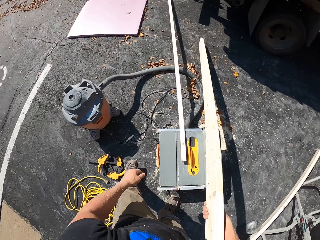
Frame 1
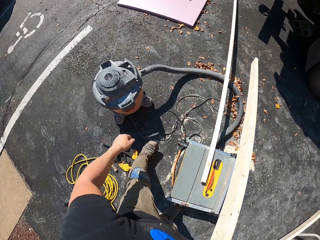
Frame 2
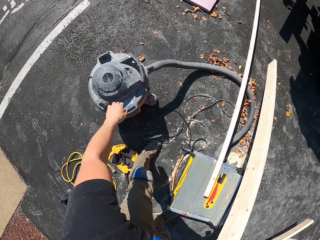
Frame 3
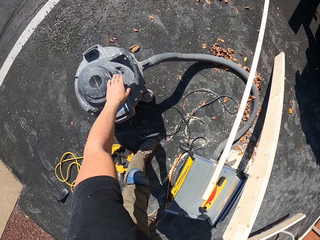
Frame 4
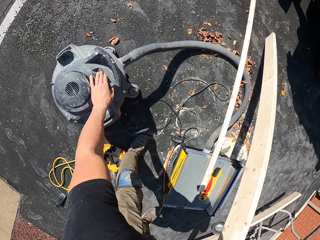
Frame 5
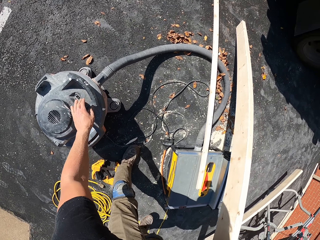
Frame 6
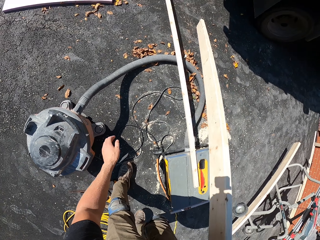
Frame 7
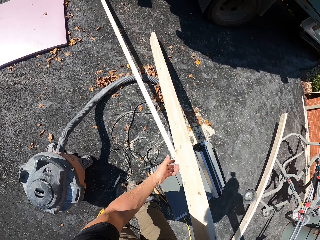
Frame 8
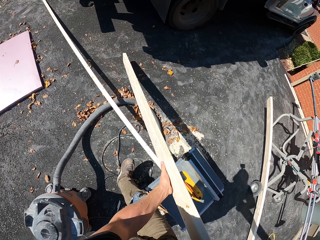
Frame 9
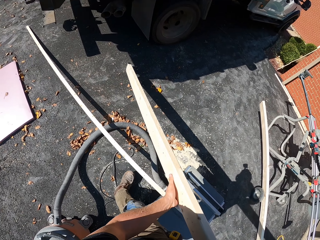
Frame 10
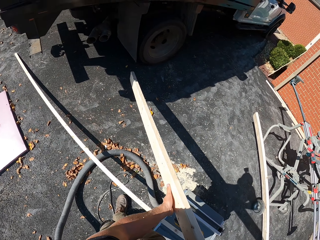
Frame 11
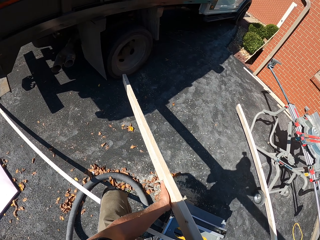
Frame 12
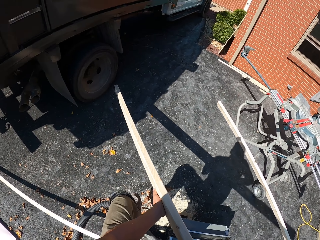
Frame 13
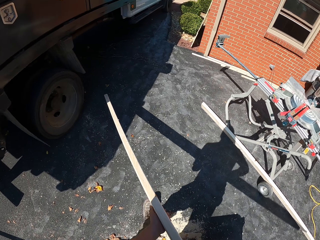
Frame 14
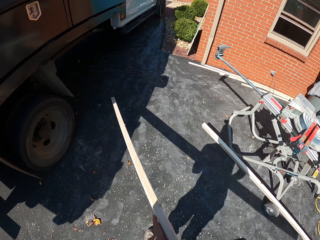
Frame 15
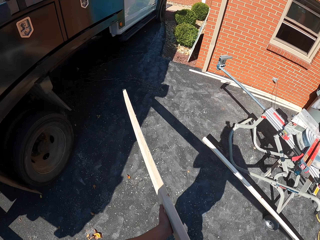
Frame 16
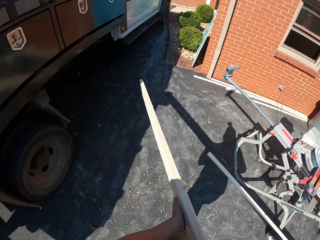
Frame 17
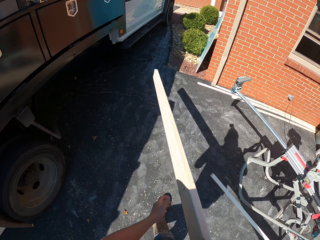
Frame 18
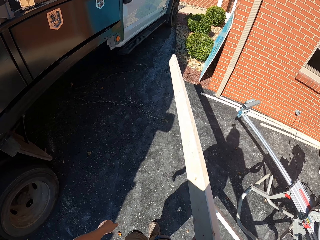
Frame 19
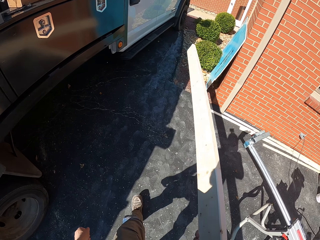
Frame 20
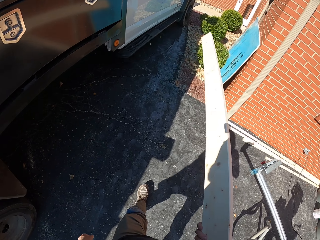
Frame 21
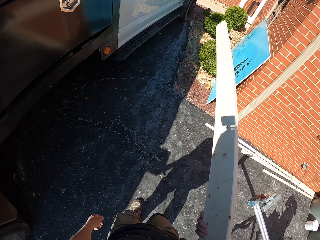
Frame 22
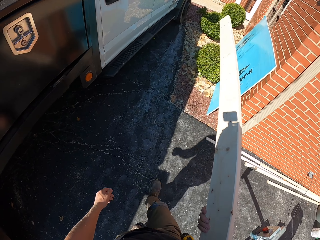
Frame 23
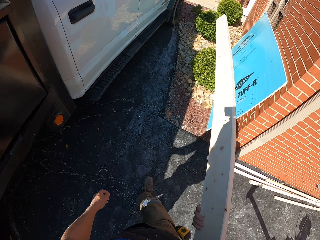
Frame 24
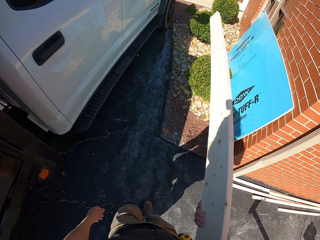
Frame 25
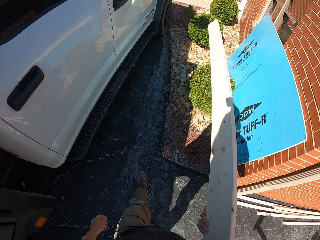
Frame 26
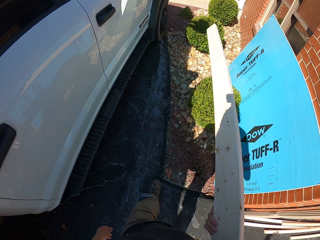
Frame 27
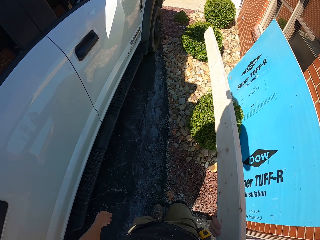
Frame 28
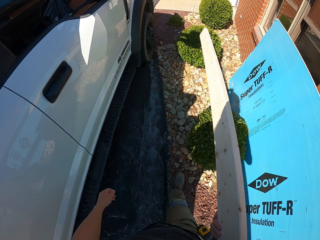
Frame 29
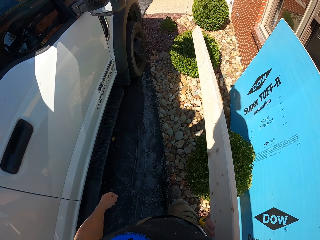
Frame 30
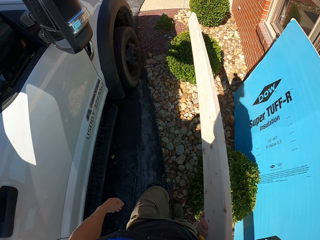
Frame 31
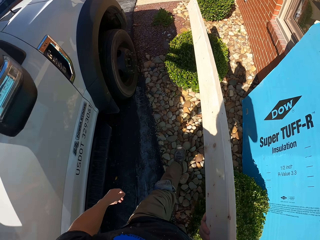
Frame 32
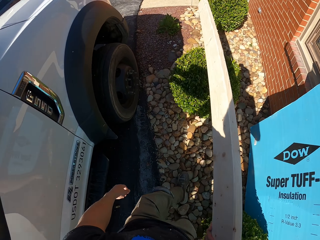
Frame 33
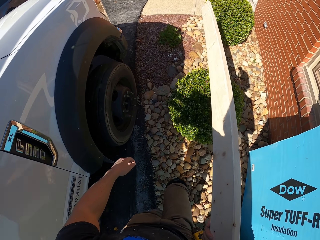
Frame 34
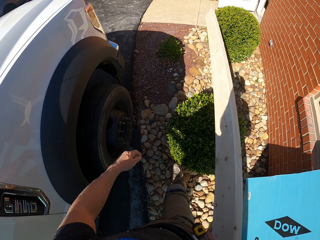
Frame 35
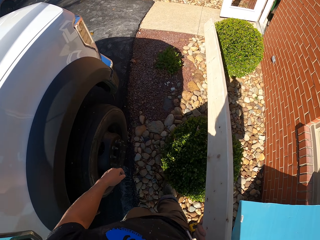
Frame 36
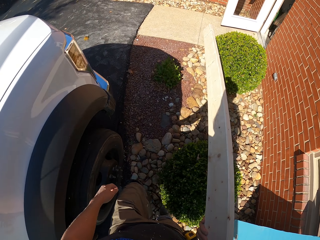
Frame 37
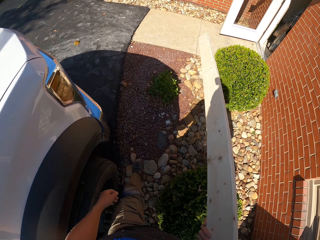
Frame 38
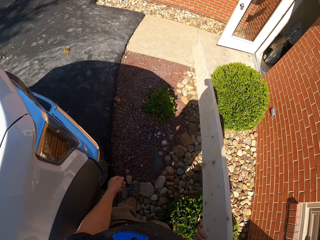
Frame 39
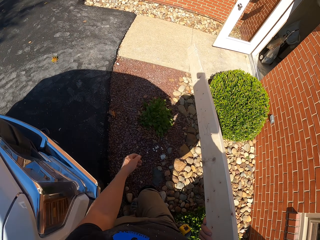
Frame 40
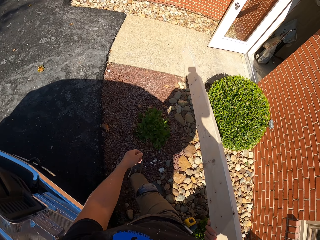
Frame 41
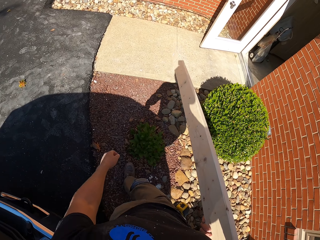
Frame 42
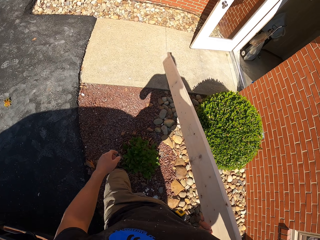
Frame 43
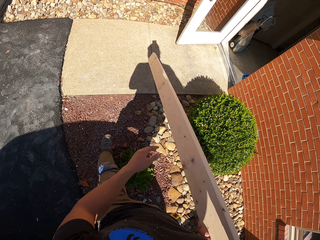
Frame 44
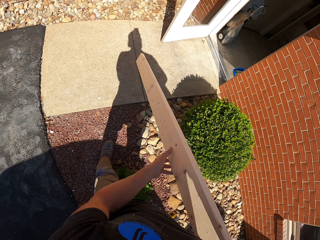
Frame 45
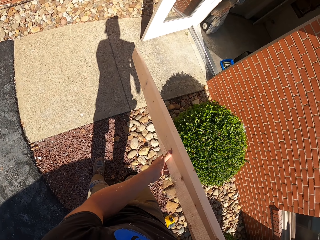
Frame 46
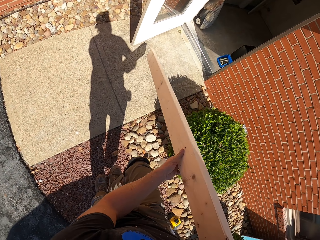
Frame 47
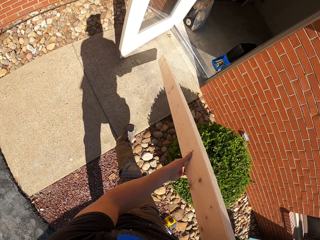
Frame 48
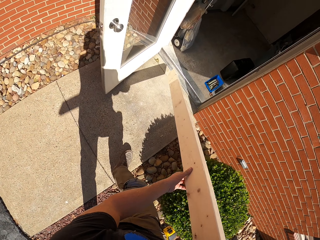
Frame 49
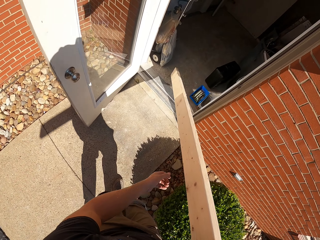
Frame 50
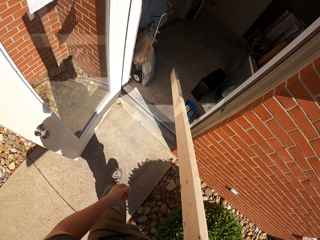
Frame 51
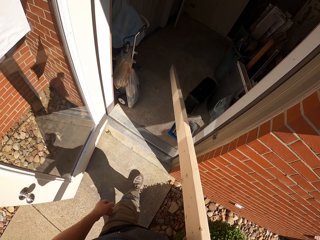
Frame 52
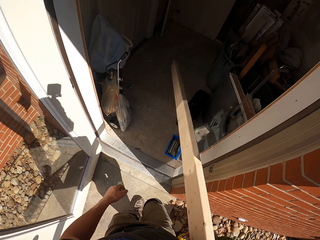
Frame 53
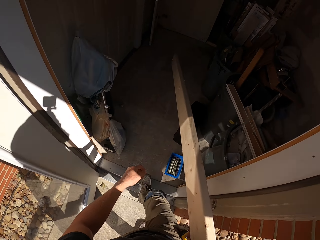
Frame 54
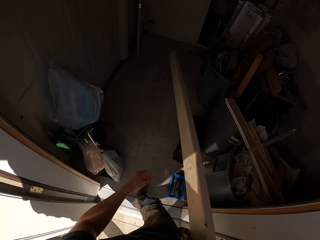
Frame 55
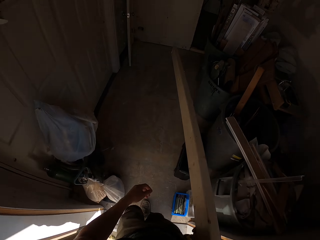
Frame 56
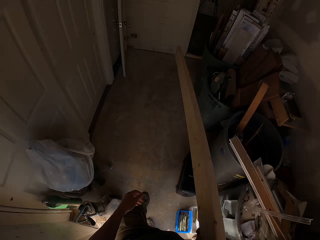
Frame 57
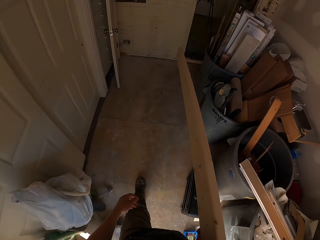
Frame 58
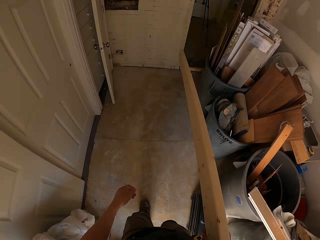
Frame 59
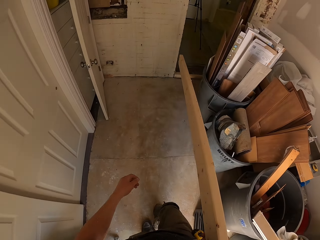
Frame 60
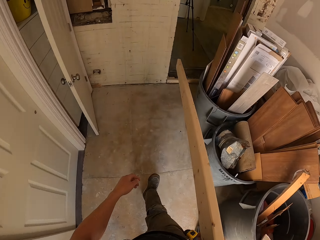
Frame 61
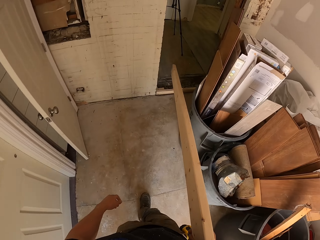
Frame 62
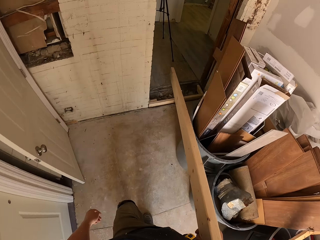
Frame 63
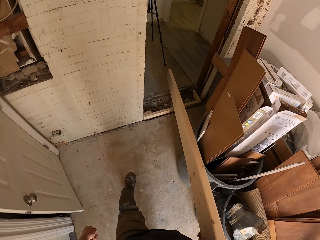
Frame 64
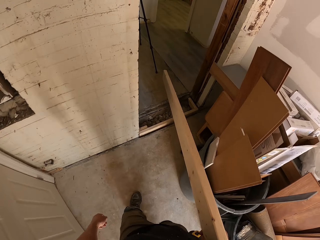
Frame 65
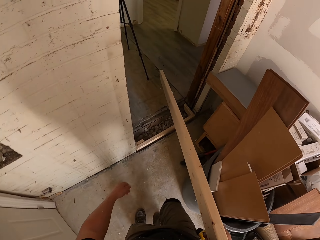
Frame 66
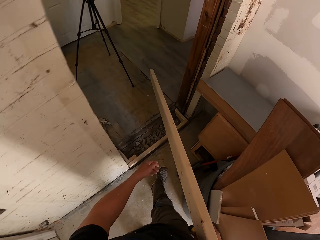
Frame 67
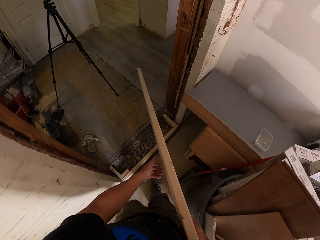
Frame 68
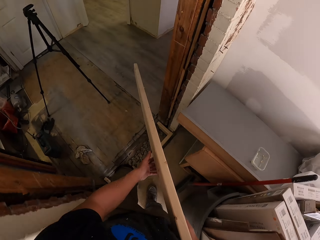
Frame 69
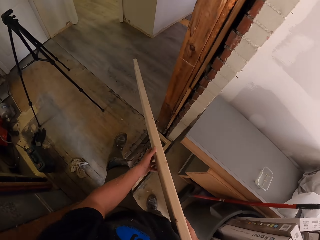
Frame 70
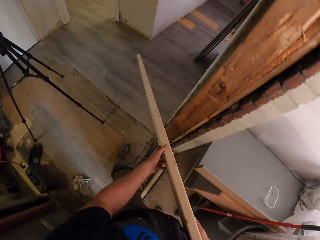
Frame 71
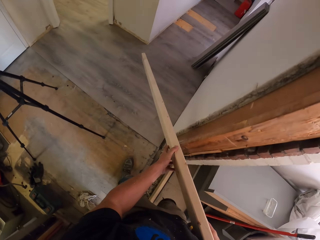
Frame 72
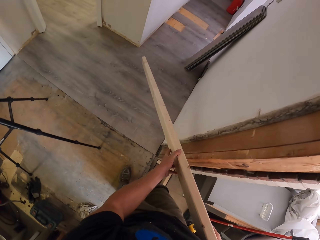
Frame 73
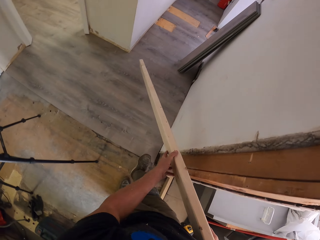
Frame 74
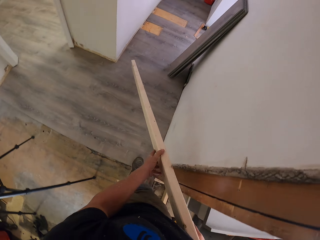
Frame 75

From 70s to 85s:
The camera wearer turns off the vacuum. They walk forward. They carry the wood. They turn right. They enter the house.

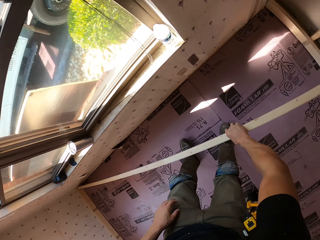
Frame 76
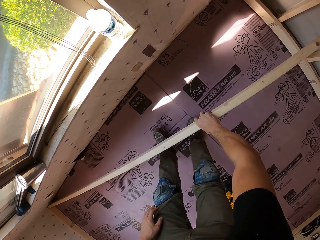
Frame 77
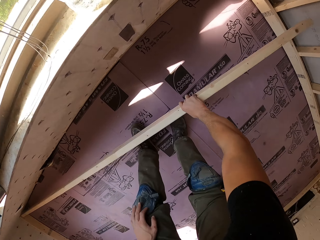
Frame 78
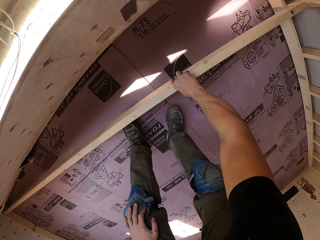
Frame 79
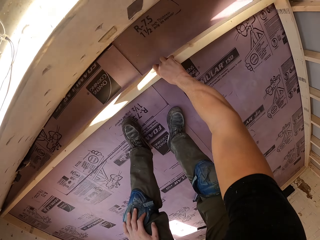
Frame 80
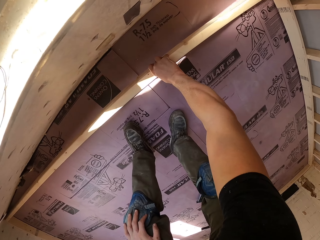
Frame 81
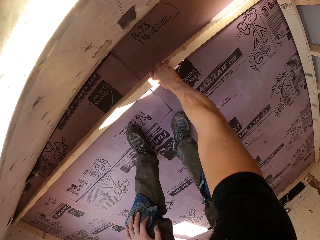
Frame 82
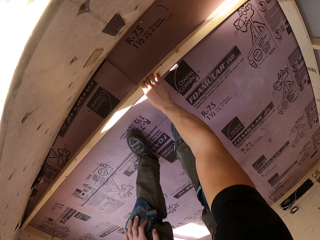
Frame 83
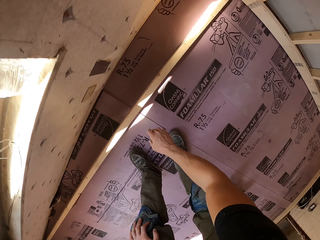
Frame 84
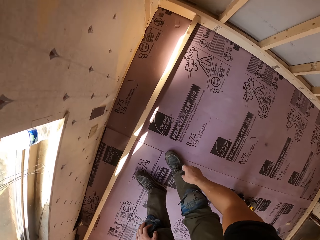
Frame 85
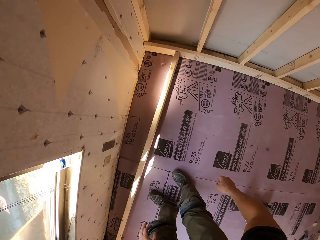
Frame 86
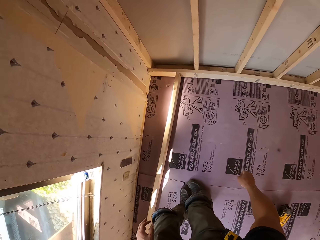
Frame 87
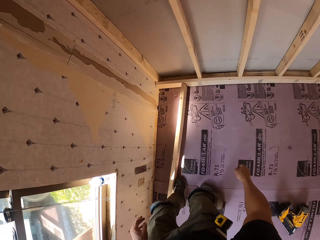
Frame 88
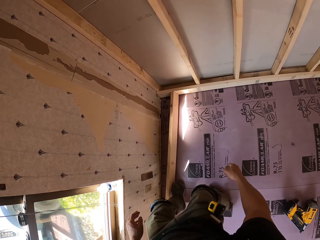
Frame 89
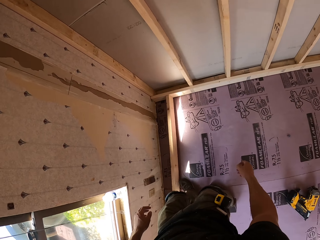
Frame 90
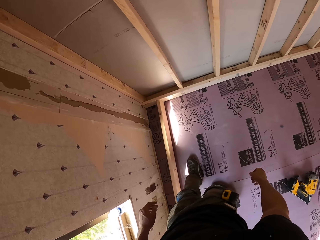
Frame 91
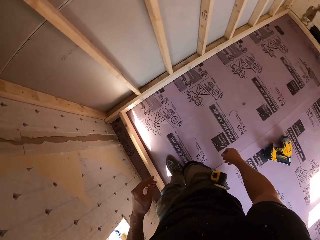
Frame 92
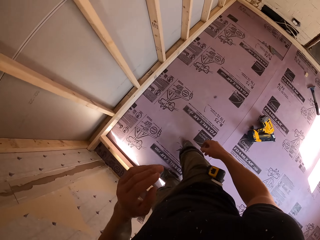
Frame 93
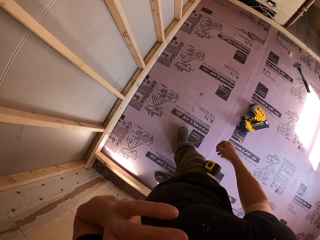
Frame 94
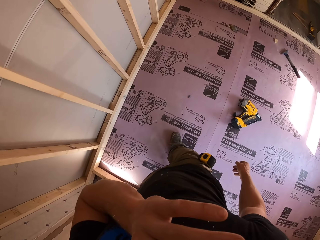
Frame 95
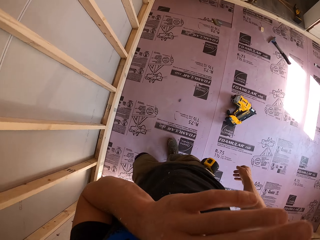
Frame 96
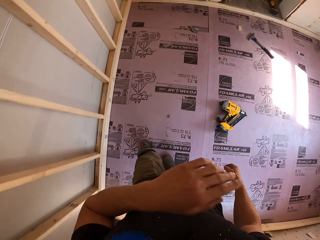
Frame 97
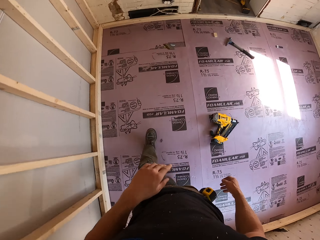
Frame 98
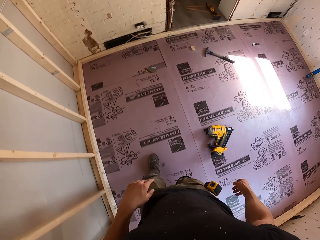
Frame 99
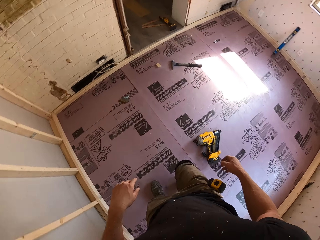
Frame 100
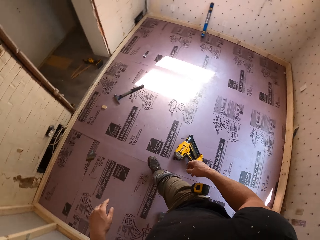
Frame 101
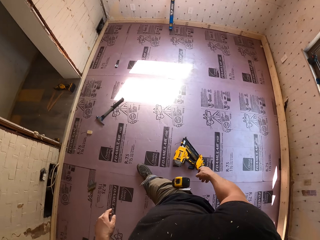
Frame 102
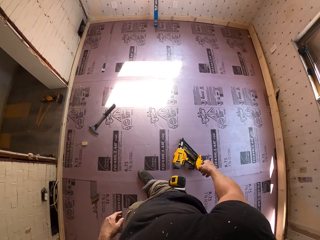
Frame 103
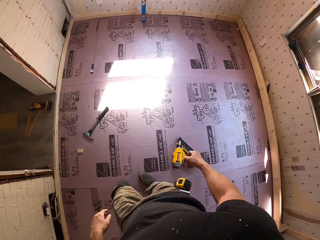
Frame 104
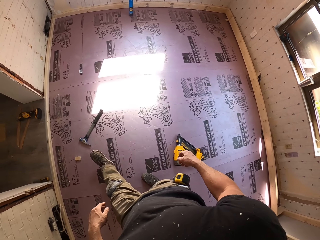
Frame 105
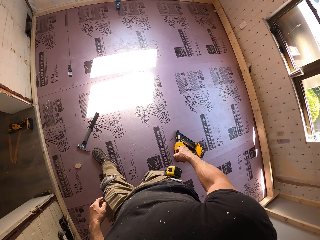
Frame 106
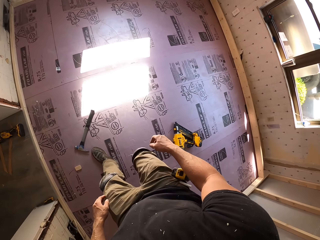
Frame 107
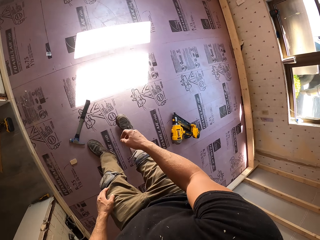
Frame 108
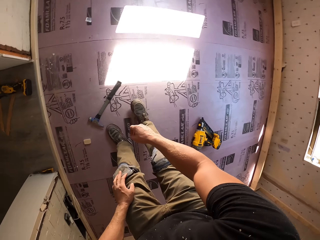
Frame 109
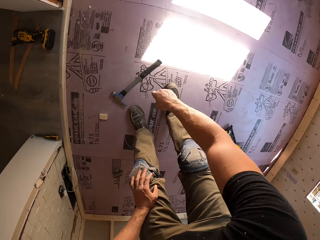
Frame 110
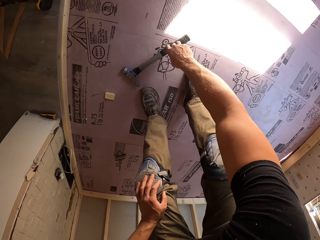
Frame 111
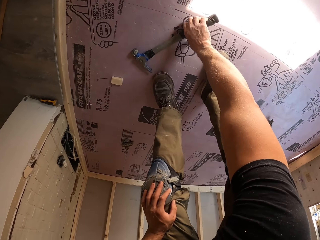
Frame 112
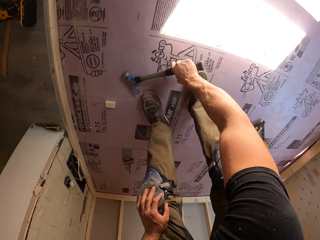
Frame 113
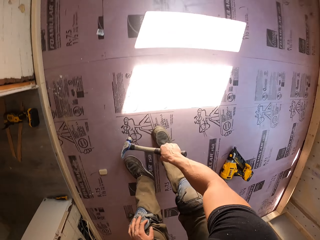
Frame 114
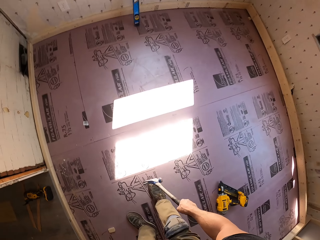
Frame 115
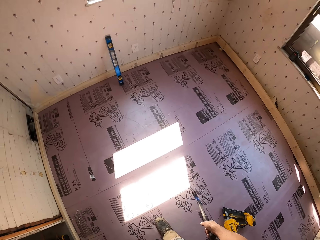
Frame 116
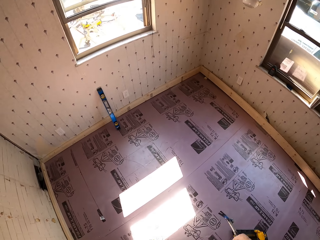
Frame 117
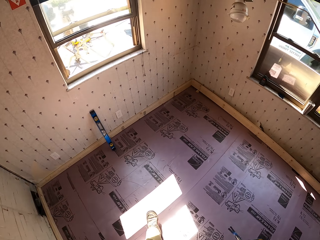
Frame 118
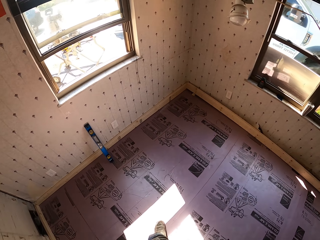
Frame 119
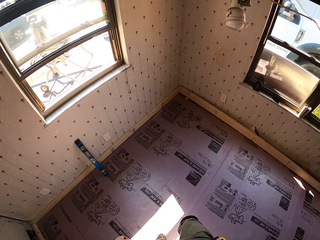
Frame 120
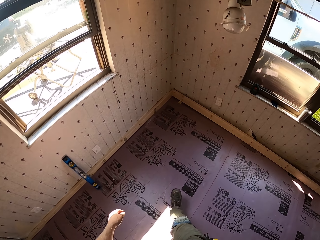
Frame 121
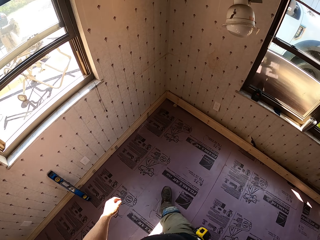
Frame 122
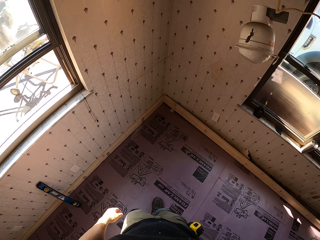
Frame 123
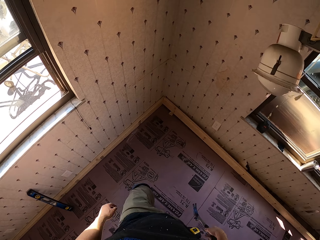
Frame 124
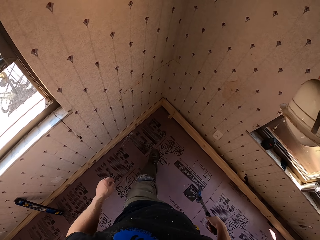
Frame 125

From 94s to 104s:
The camera wearer drops the wood. They fix the wood on the wall. They move the wood with the foot. They lift the arm. They walk forward. They pick up a hammer. They walk forward.
